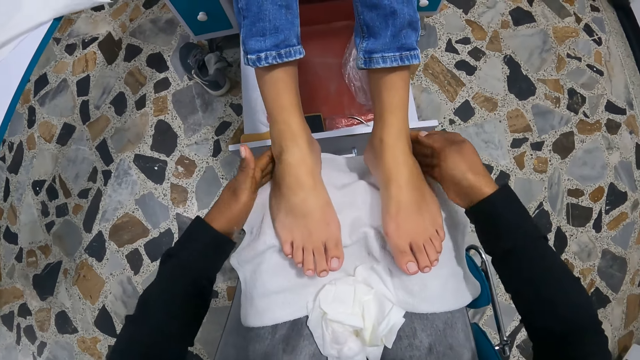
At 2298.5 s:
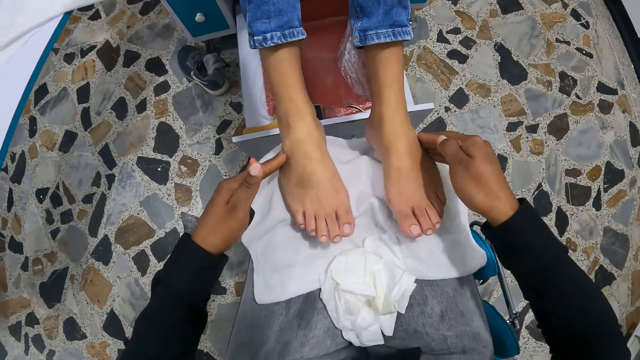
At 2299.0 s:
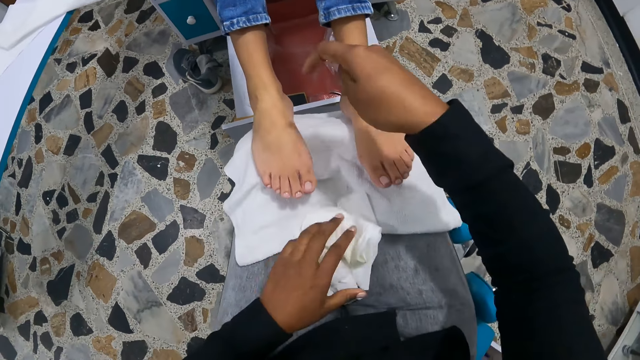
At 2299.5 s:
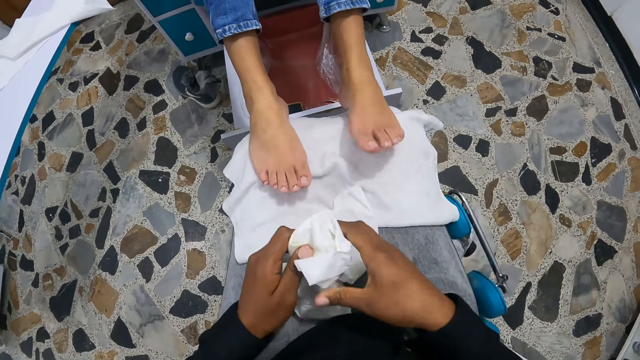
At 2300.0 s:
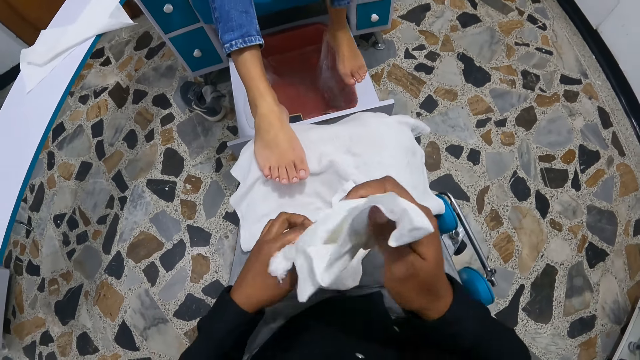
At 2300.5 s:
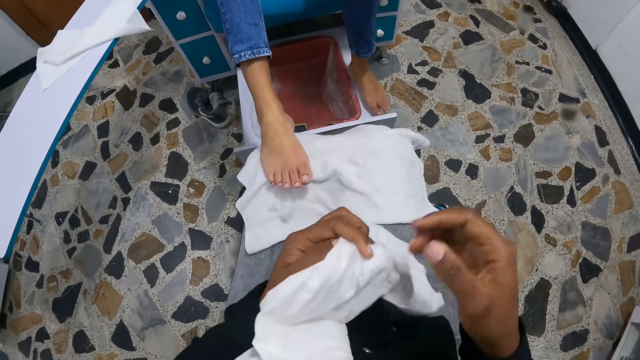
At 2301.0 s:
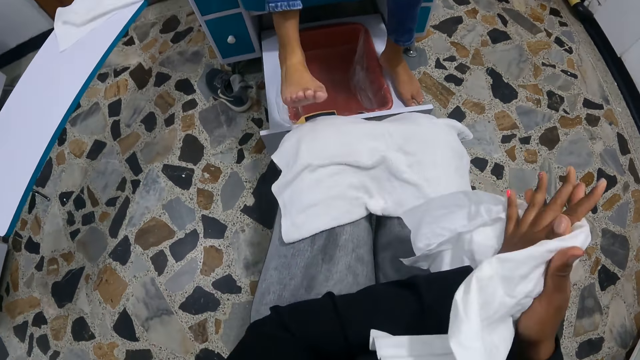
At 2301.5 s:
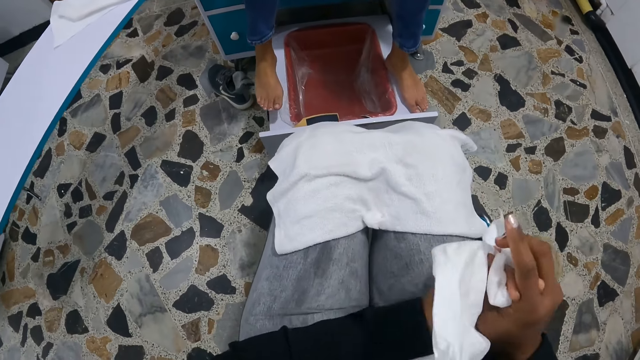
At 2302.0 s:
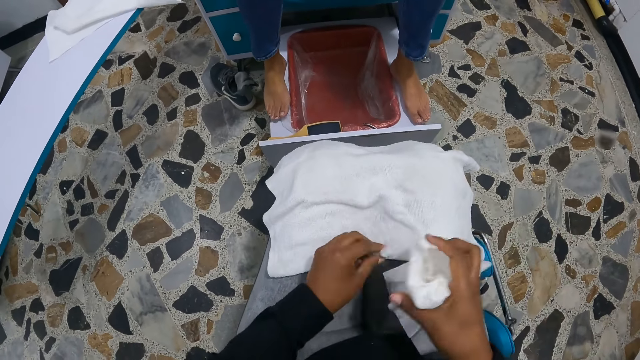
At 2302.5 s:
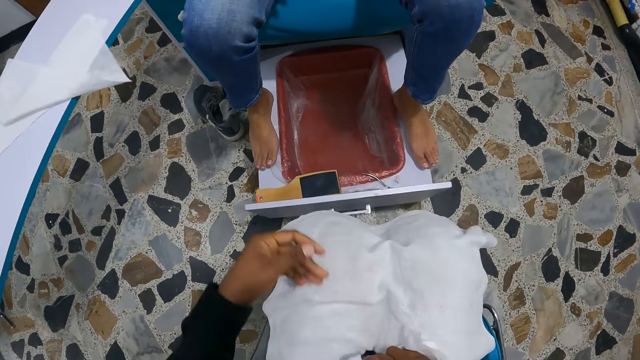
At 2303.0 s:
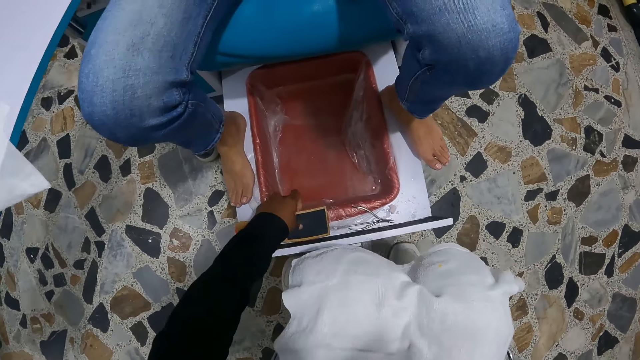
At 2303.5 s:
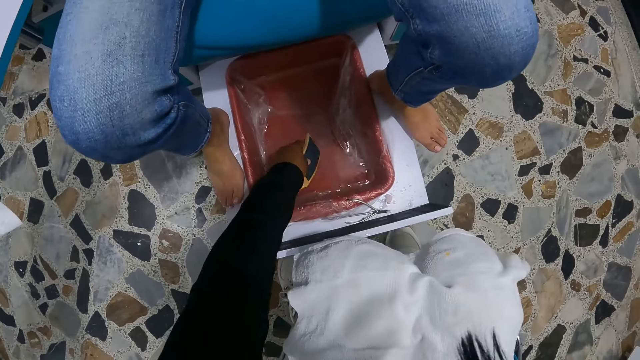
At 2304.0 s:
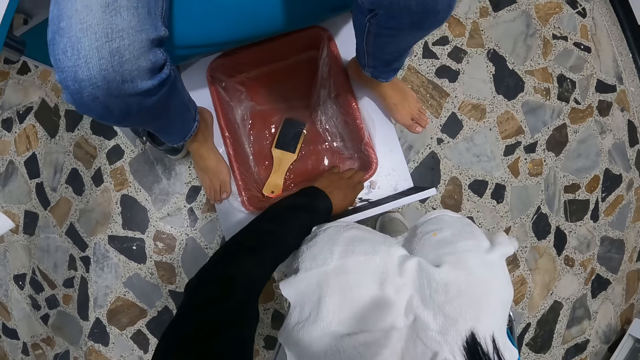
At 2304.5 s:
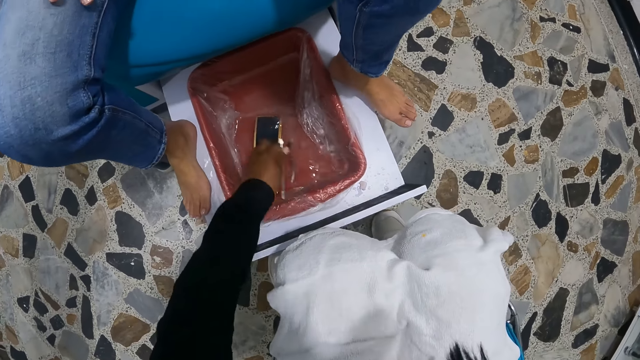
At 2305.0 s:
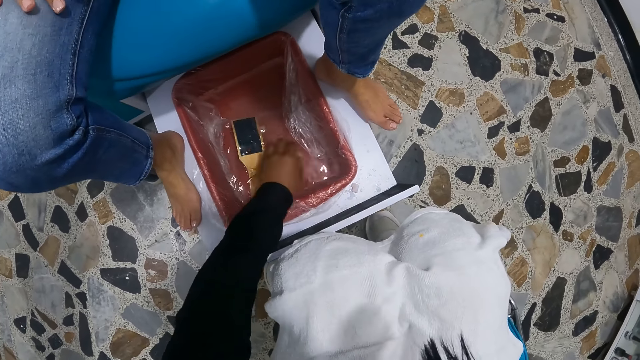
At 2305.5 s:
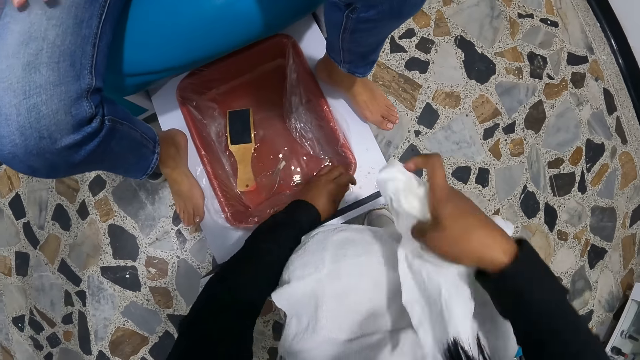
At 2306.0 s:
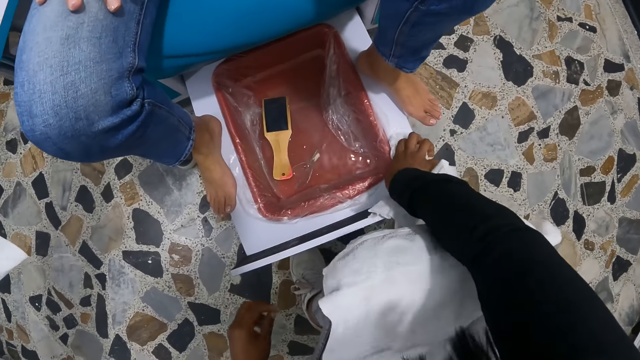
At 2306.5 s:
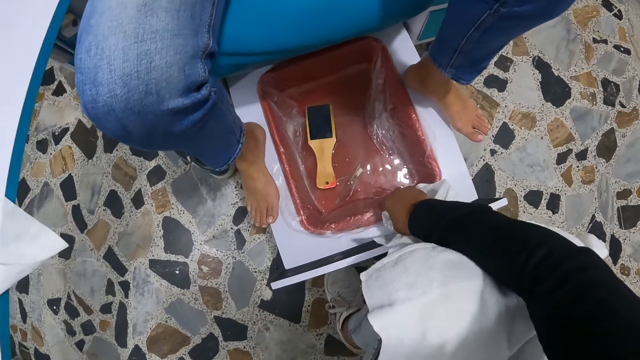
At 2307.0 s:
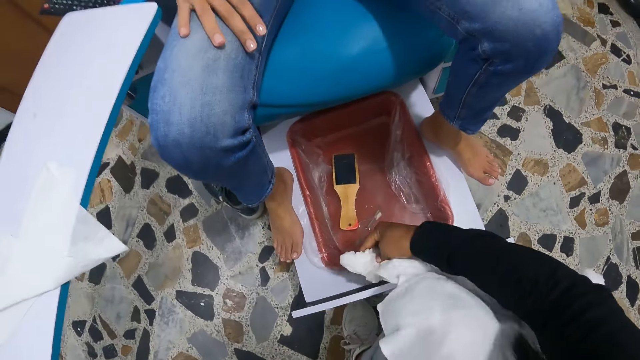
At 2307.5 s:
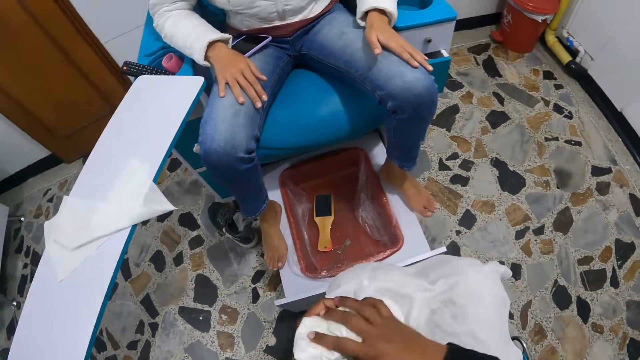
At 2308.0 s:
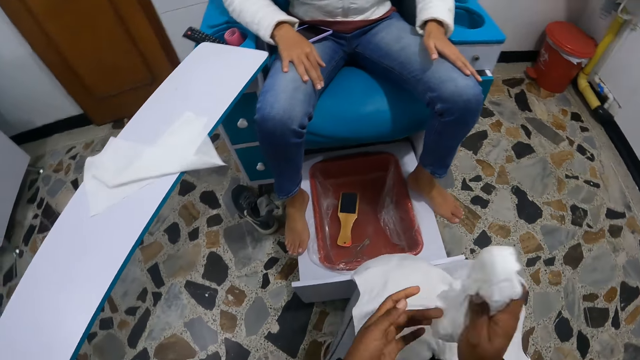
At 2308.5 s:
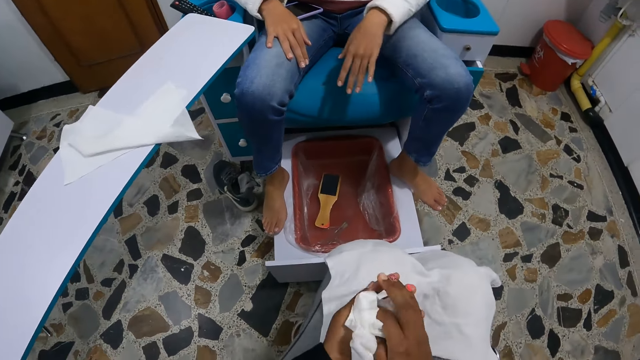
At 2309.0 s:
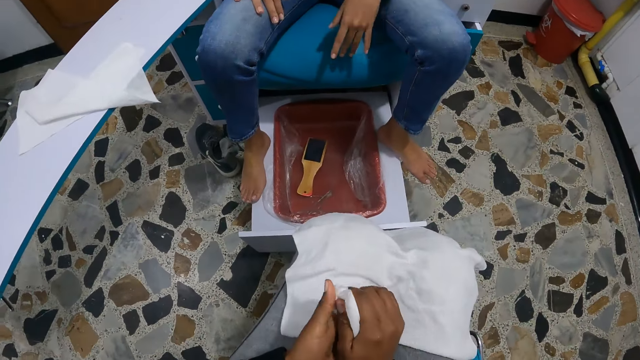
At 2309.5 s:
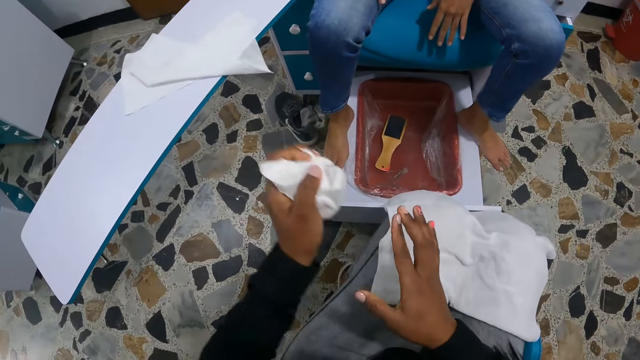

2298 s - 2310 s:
The camera wearer picks the piece of cloth from her legs with her left hand. She holds the piece of cloth. The woman places her left leg on a chair. The camera wearer cleans both hands with the piece of cloth. The woman places her right leg on the chair. The camera wearer drops the piece of cloth on her legs with both hands. She picks a brush from a table with her left hand. She drops the brush in a container on the table with her left hand. She picks a pair of scissors from the table with her left hand. She drops the pair of scissors in the container on the table with her left hand. She picks a piece of plastic from the table with her left hand. She picks the piece of cloth from her legs with her right hand. She cleans the table with the piece of cloth with her right hand. She cleans both hands with the piece of cloth. The woman hits the chair with her right hand.

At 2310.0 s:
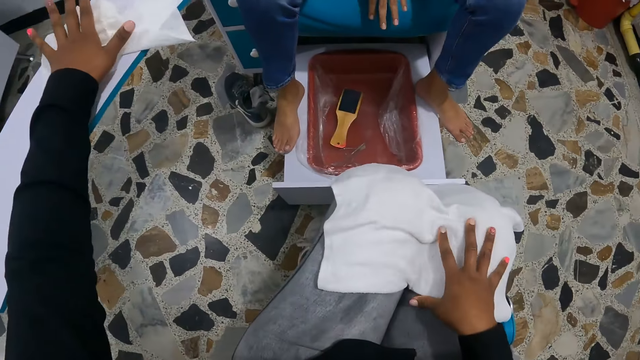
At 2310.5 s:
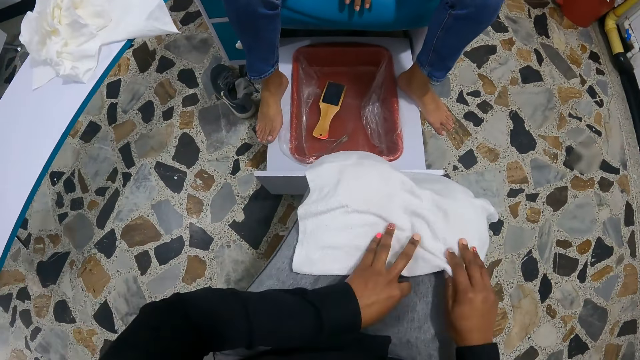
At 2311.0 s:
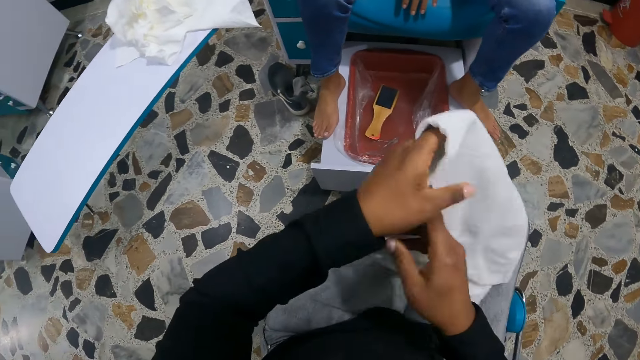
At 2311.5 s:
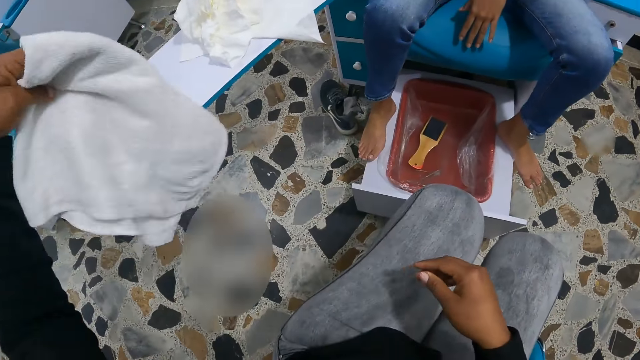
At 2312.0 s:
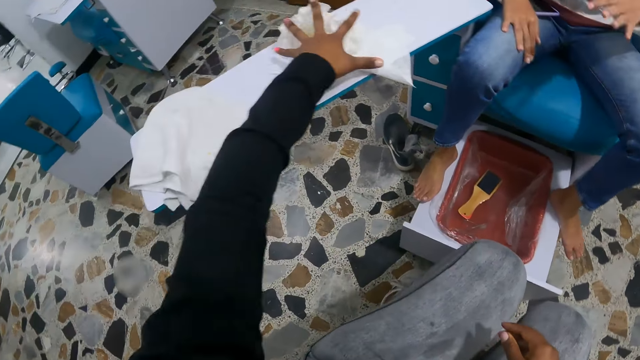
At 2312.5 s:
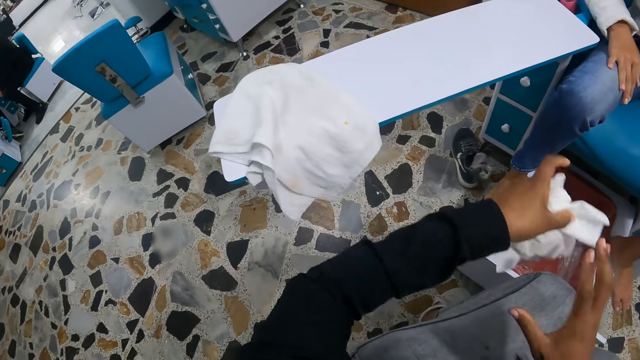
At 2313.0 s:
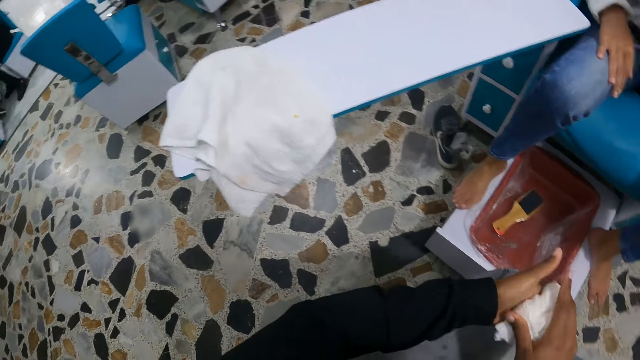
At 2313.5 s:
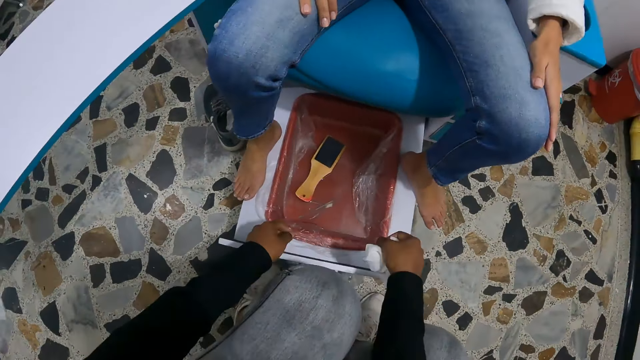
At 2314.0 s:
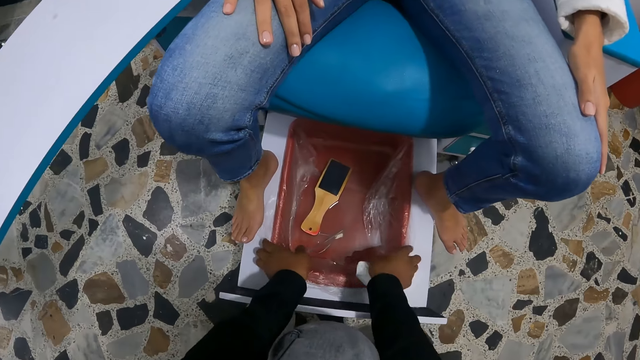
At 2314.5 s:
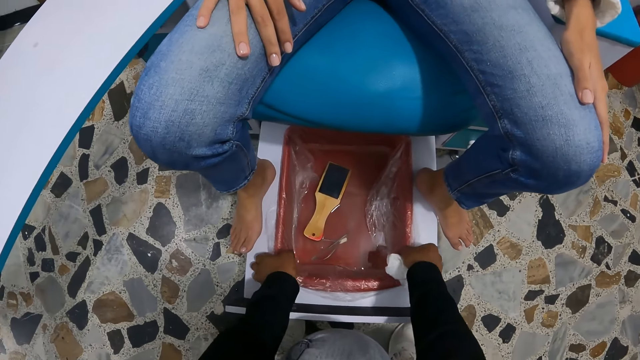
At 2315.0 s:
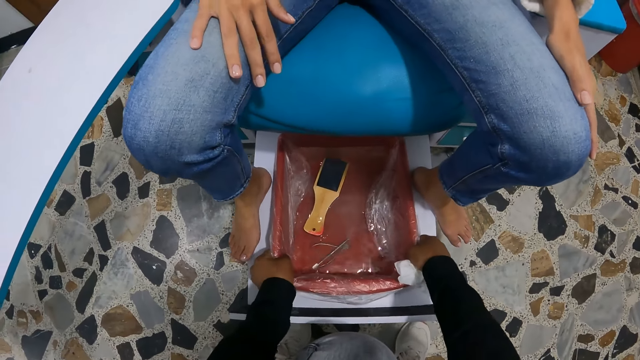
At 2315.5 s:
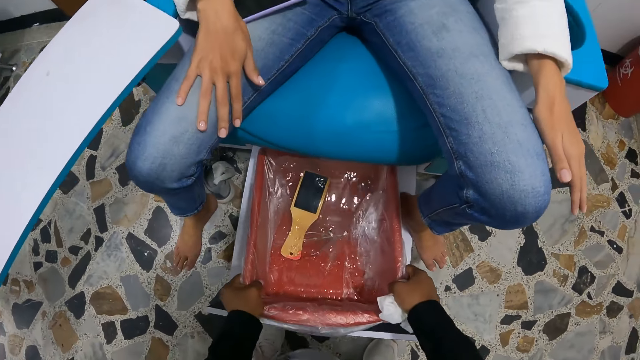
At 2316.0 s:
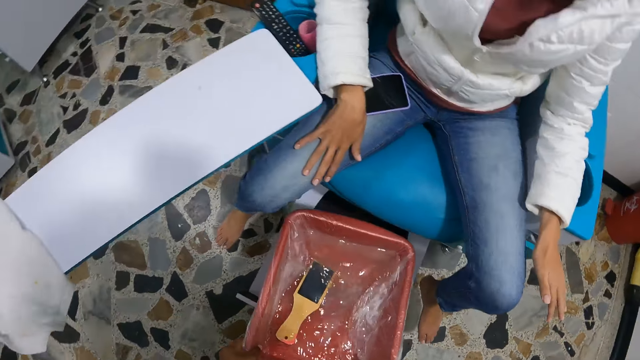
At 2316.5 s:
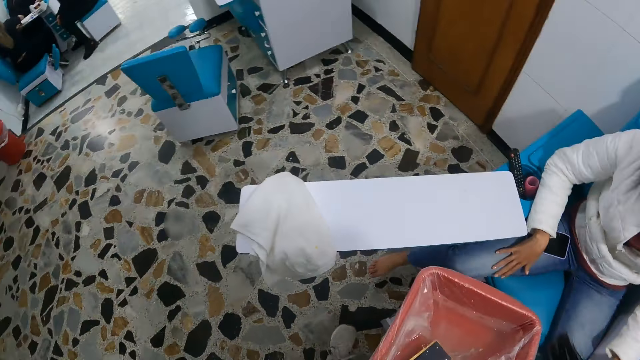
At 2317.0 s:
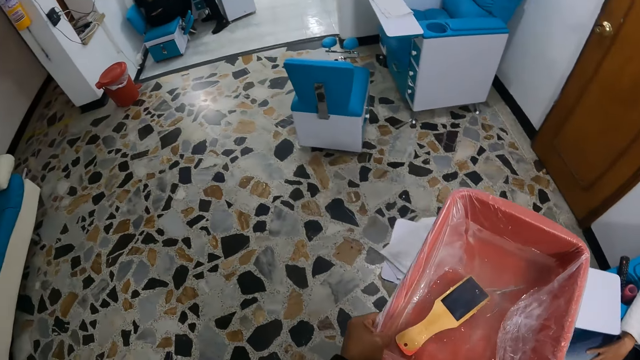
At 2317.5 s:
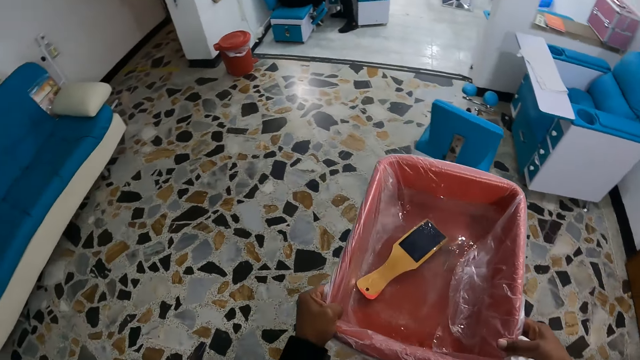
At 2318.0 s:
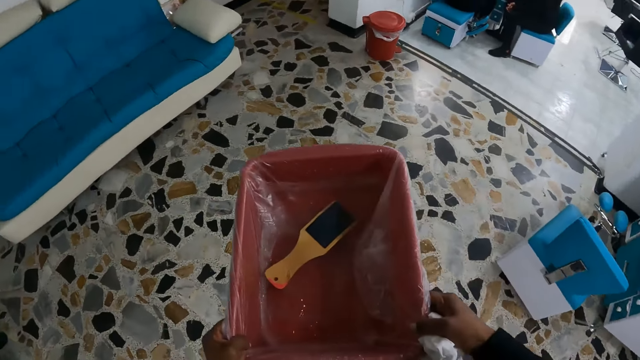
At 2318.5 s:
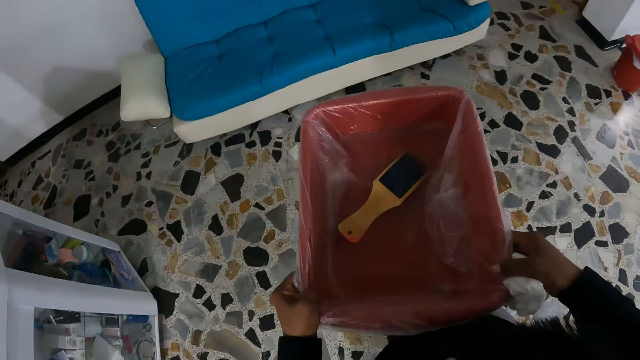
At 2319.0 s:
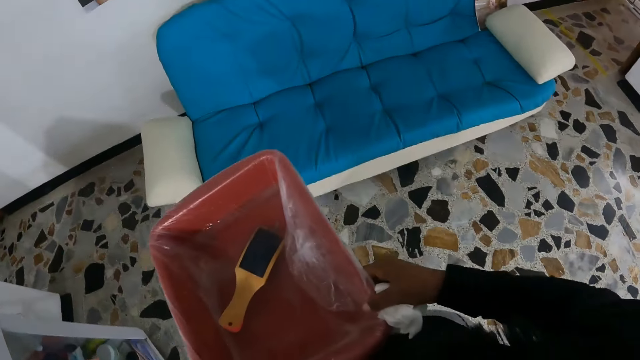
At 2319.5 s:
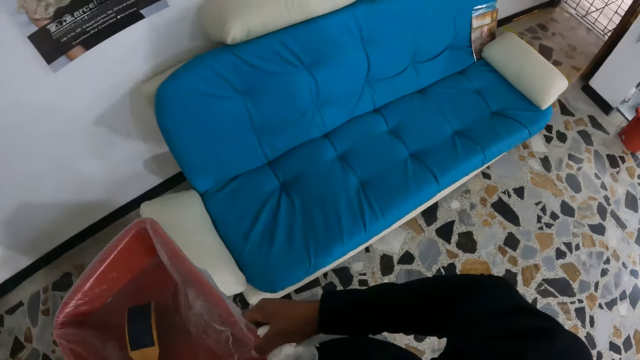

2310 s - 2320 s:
The camera wearer drops the piece of cloth on a table with her left hand. She picks the piece of cloth from her legs with both hands. She holds the piece of cloth in her left hand. She drops the piece of cloth on the table with her left hand. She picks the piece of cloth on the table with her left hand. She cleans both hands with the piece of cloth. She picks the container or basin of water from the table with both hands. She carries the basin of water.
